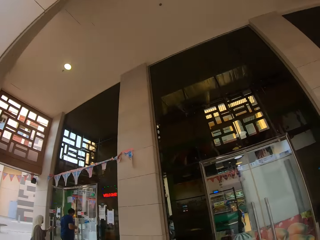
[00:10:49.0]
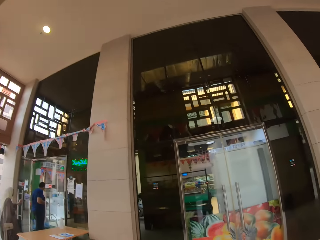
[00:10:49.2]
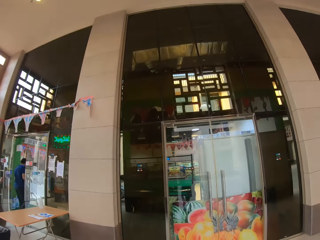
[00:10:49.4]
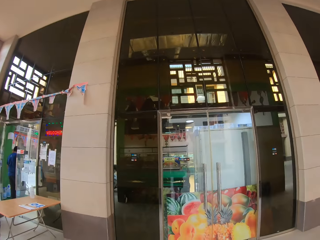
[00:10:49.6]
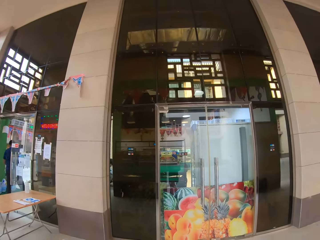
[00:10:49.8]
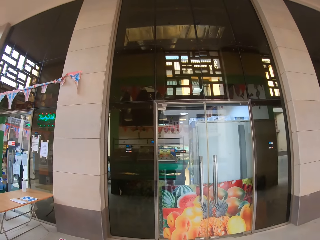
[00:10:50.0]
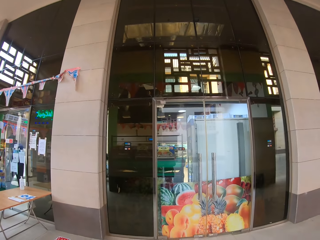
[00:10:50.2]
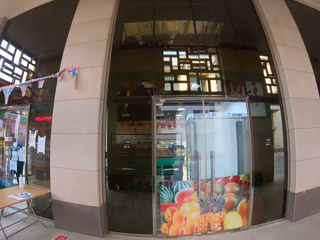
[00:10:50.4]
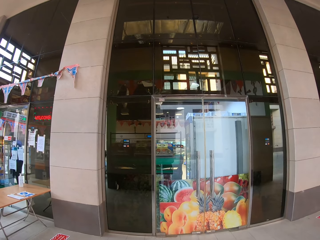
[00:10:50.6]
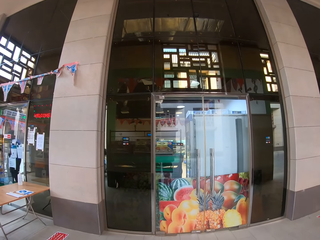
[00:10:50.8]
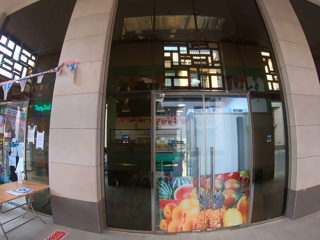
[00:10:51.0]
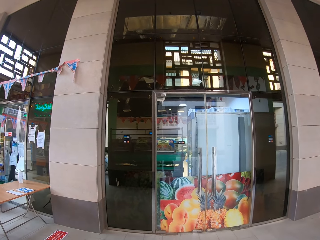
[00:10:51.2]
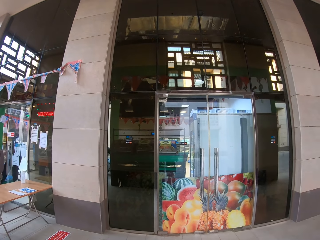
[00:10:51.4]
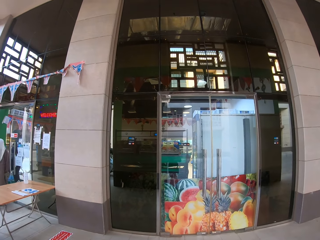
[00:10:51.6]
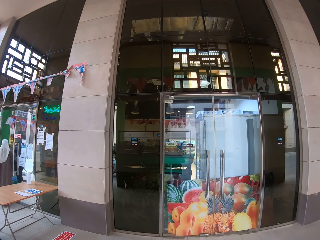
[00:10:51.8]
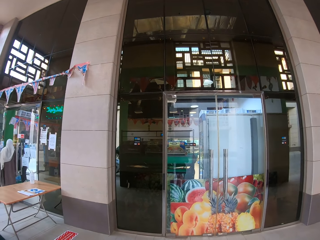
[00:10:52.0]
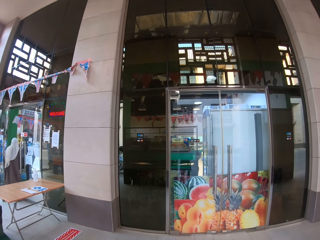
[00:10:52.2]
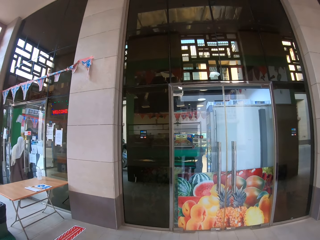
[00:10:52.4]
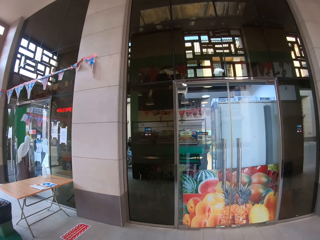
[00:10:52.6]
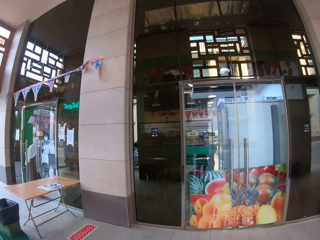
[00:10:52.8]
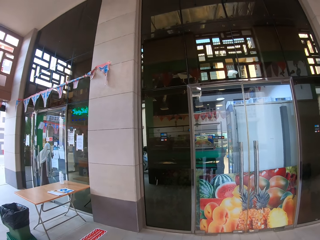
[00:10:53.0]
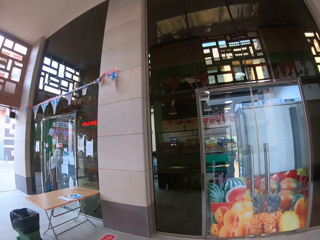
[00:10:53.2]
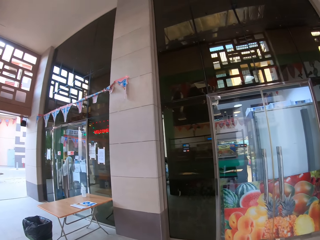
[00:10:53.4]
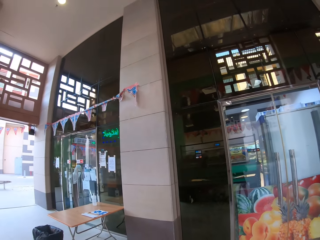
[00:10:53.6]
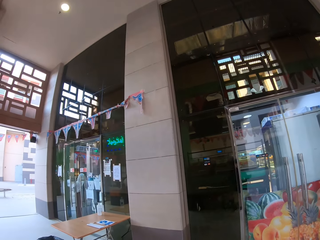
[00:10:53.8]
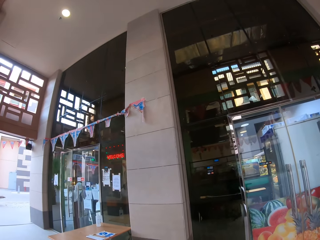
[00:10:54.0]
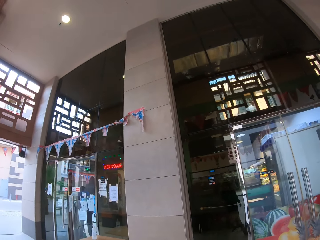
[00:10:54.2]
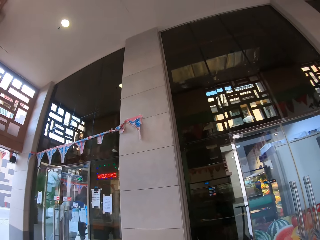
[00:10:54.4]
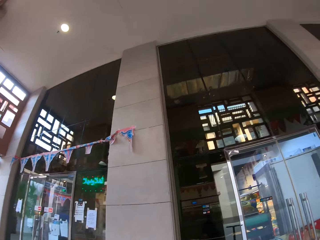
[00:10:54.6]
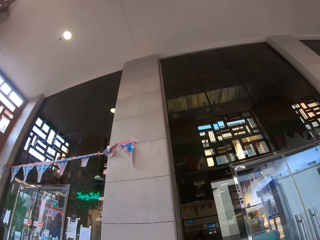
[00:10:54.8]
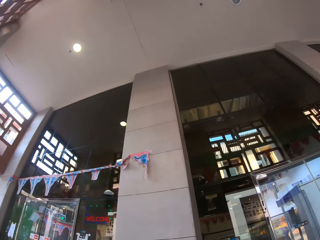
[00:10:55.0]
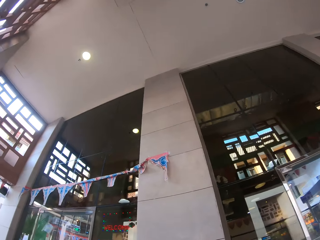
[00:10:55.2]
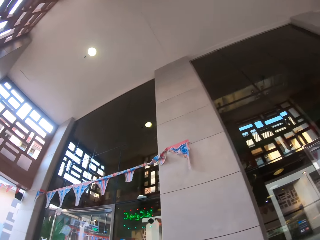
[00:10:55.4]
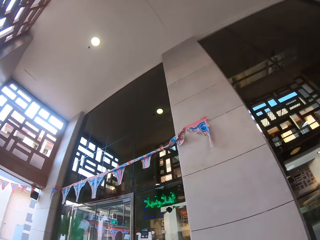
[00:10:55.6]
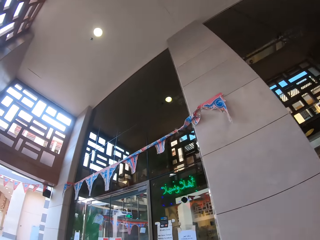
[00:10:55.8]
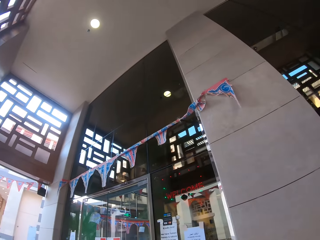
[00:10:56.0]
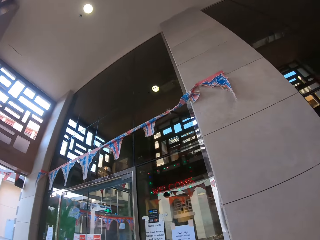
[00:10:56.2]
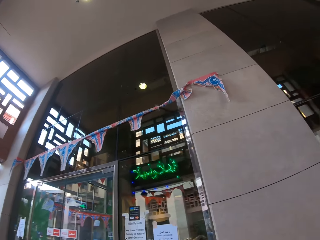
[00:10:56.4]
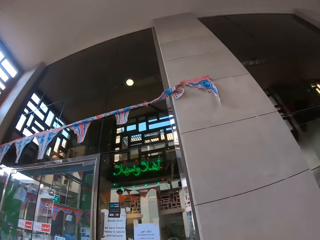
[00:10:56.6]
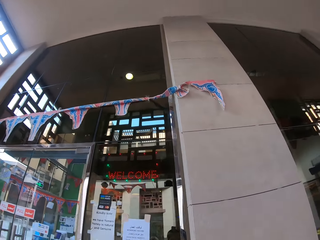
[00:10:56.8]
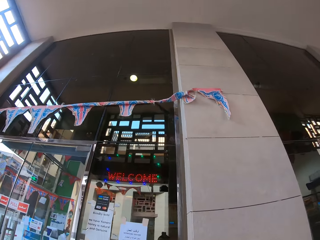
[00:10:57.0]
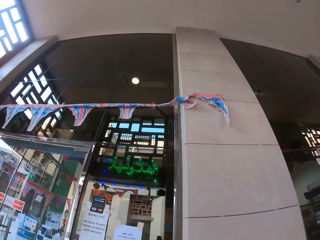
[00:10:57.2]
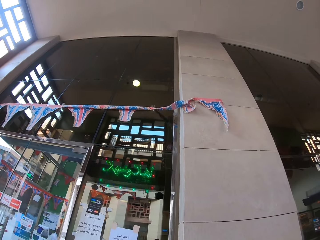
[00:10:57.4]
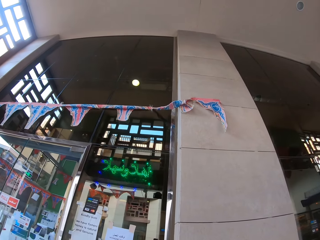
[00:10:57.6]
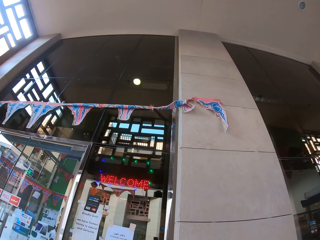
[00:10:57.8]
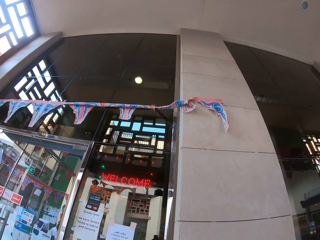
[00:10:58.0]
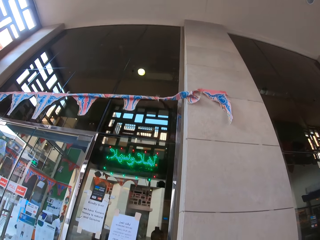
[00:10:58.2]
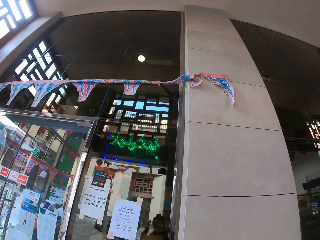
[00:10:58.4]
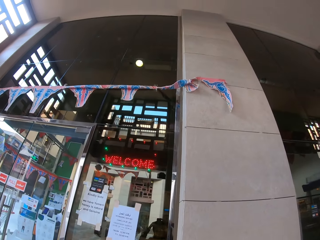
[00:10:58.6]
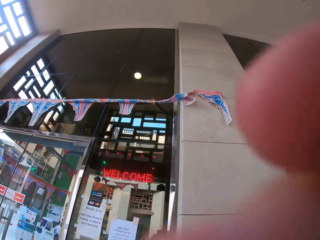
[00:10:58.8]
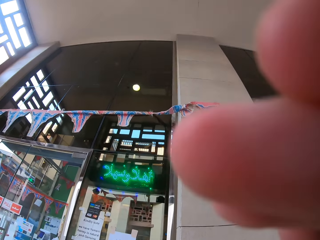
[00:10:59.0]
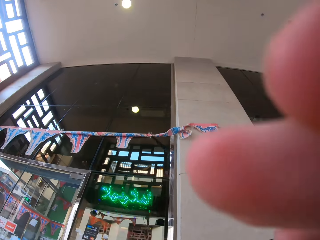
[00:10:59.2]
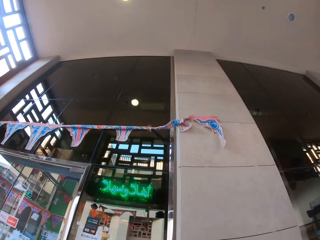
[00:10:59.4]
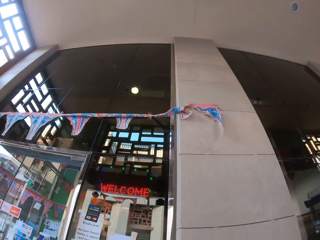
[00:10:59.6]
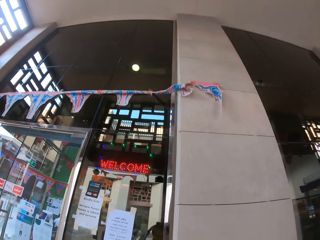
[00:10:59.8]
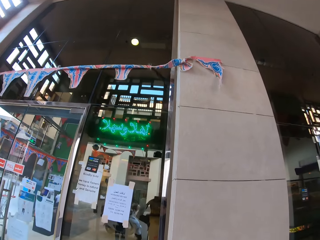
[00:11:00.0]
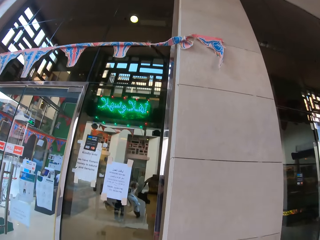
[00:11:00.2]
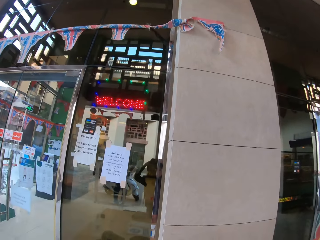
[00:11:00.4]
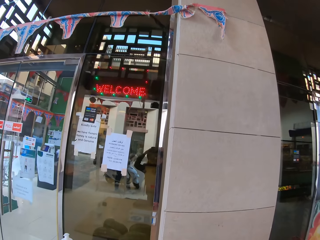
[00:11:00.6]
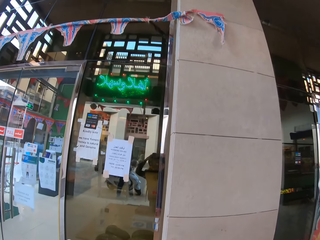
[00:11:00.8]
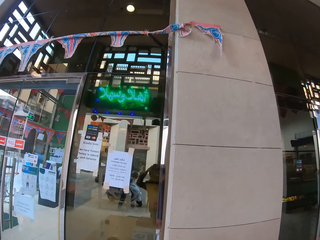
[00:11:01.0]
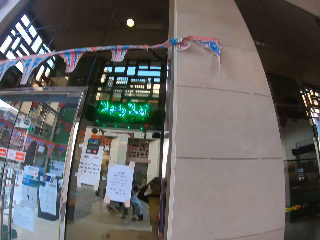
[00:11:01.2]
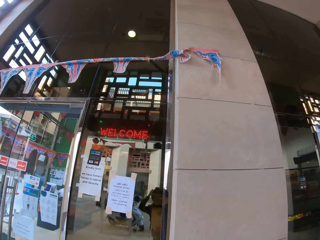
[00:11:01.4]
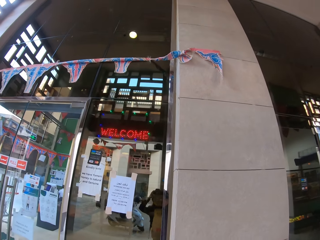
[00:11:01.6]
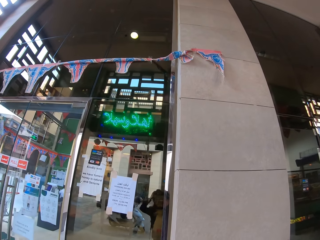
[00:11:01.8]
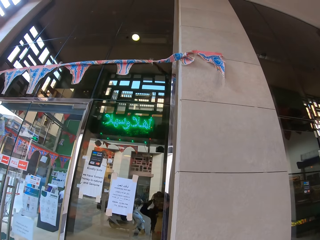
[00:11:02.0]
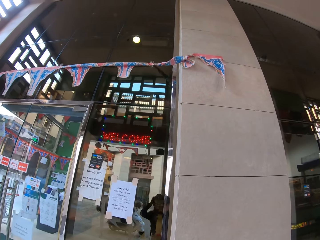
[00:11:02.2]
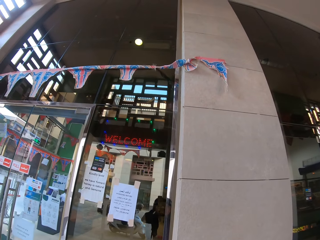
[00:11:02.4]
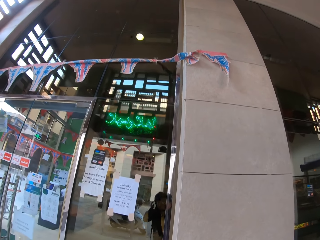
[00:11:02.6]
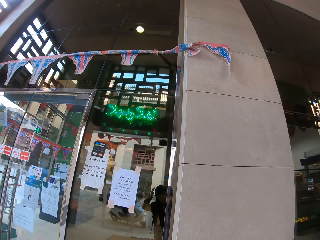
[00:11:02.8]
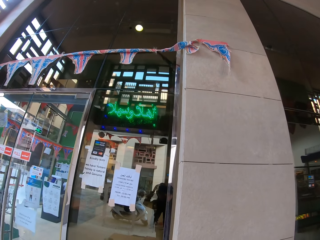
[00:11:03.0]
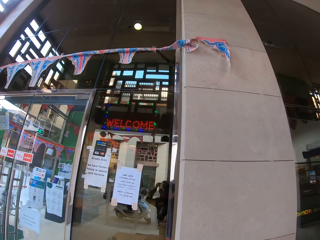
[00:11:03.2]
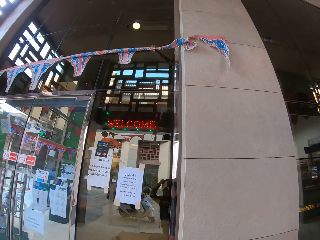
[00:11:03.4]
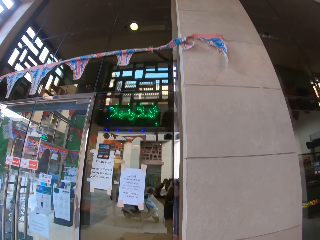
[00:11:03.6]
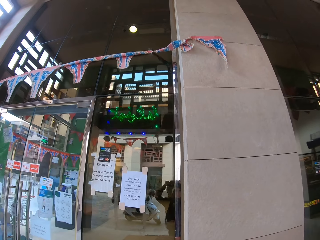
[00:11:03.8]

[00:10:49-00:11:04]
The camera wearer looks at the Yemen fruit shop. They stand outside the fruit store and raise the hand.

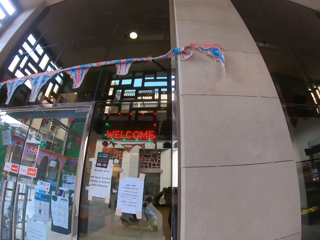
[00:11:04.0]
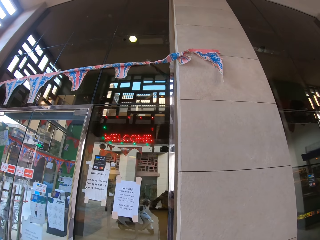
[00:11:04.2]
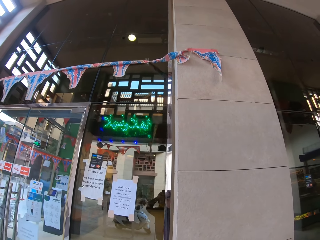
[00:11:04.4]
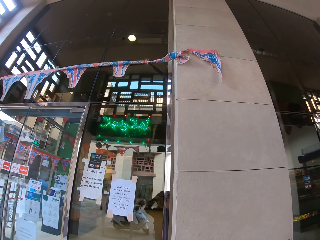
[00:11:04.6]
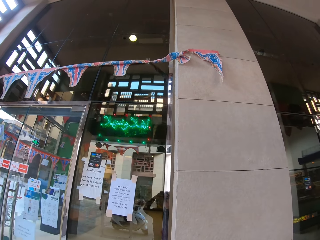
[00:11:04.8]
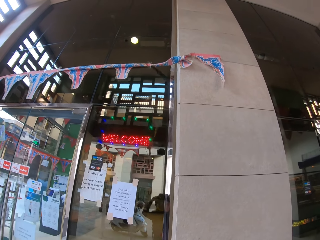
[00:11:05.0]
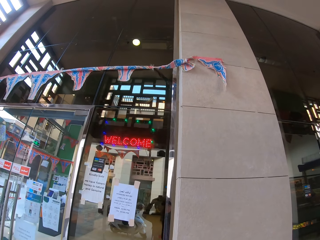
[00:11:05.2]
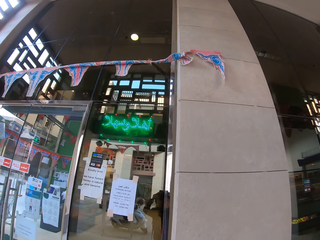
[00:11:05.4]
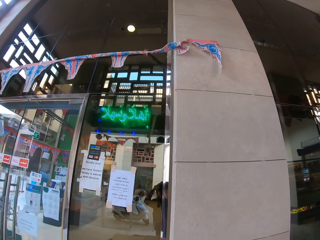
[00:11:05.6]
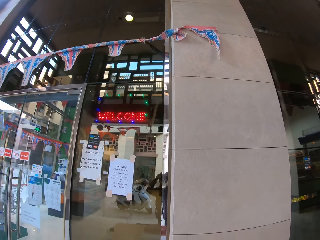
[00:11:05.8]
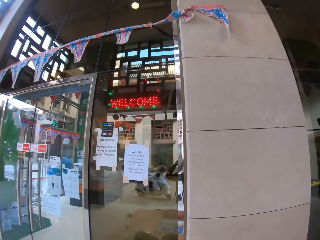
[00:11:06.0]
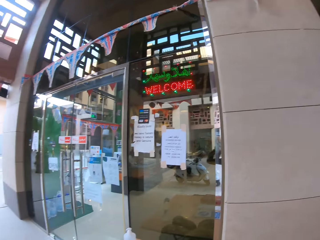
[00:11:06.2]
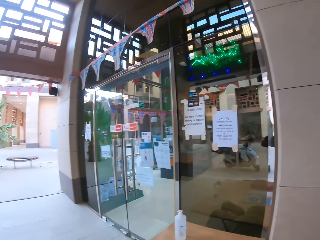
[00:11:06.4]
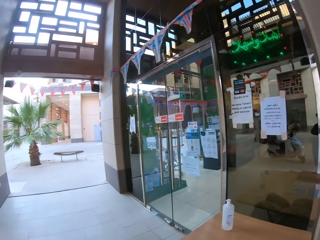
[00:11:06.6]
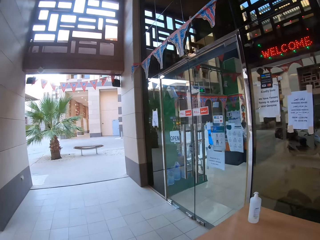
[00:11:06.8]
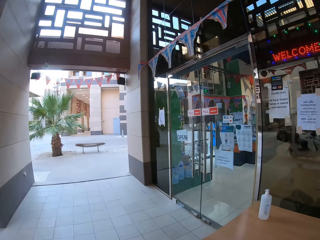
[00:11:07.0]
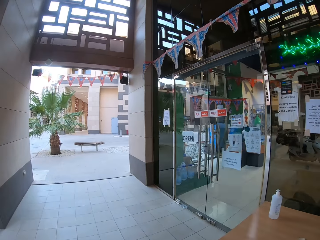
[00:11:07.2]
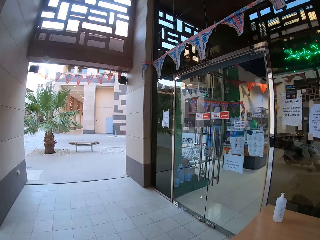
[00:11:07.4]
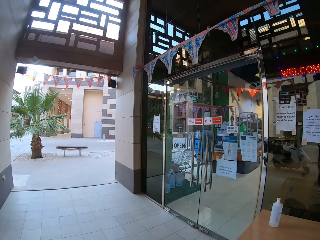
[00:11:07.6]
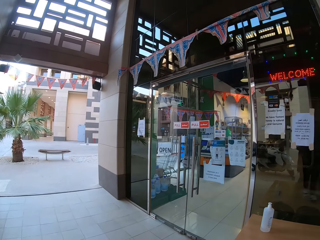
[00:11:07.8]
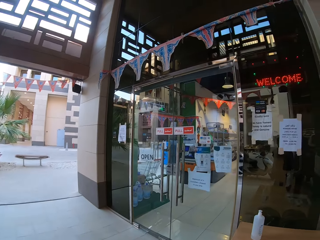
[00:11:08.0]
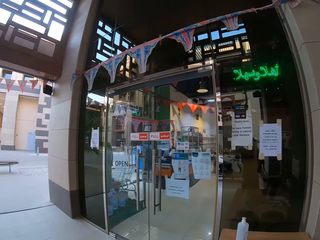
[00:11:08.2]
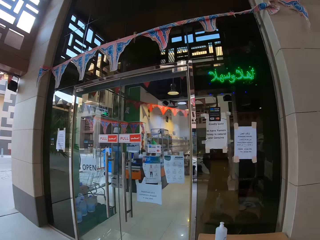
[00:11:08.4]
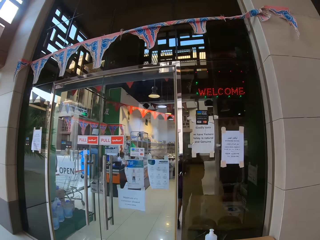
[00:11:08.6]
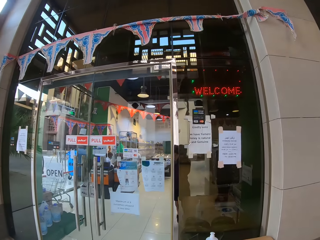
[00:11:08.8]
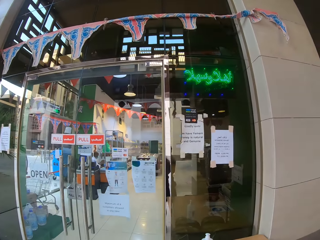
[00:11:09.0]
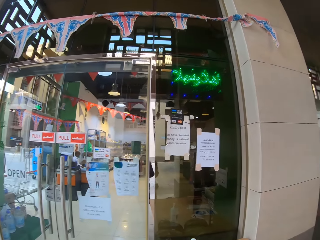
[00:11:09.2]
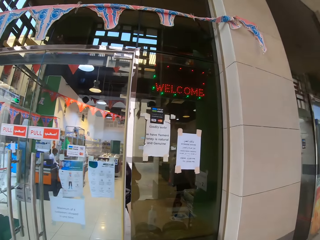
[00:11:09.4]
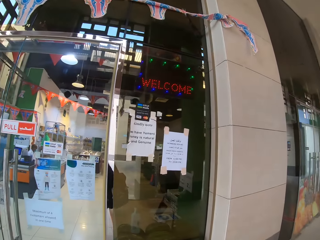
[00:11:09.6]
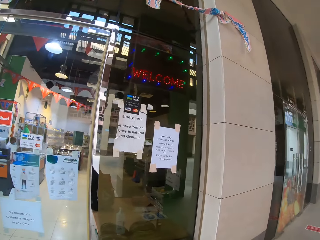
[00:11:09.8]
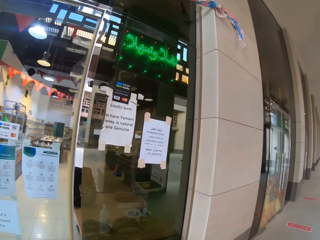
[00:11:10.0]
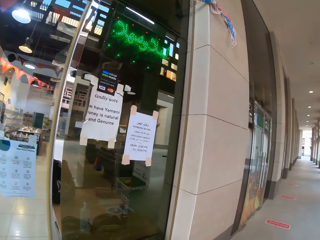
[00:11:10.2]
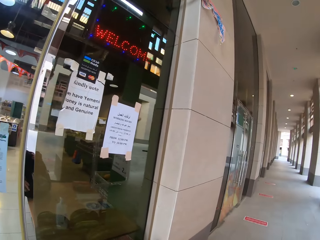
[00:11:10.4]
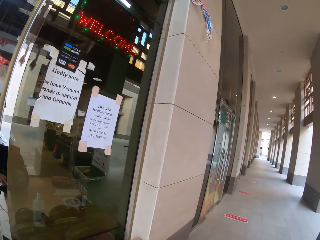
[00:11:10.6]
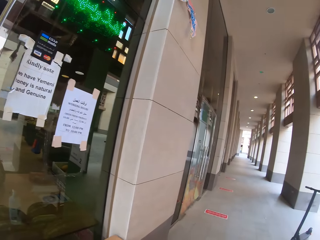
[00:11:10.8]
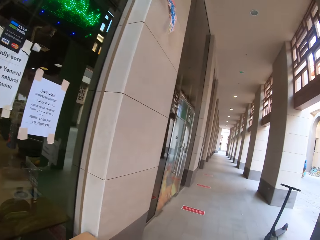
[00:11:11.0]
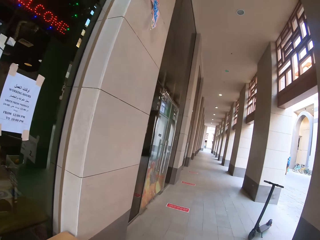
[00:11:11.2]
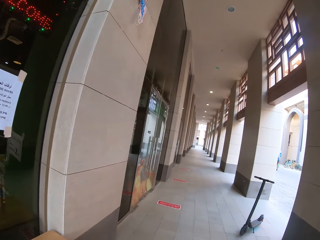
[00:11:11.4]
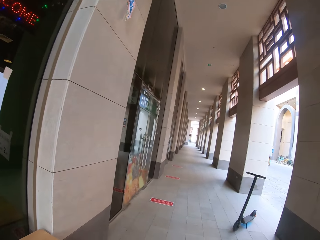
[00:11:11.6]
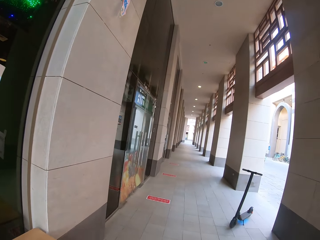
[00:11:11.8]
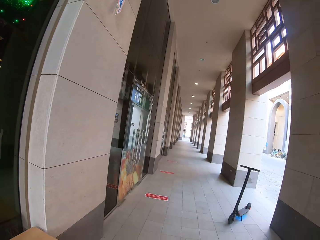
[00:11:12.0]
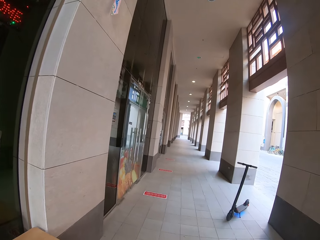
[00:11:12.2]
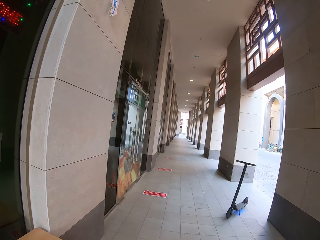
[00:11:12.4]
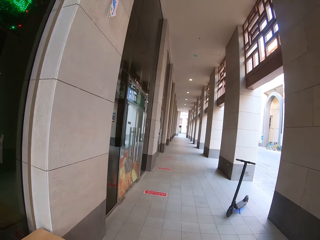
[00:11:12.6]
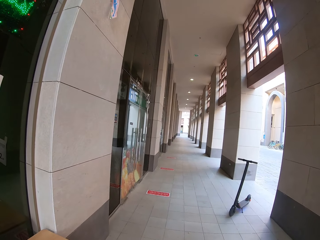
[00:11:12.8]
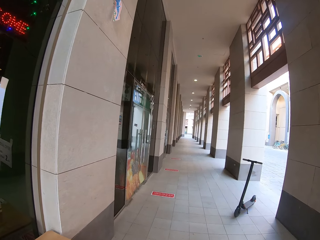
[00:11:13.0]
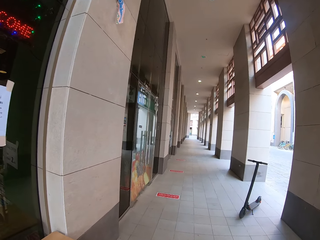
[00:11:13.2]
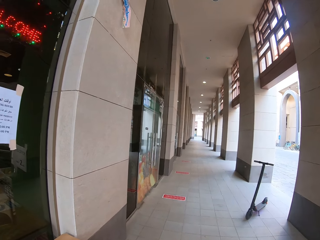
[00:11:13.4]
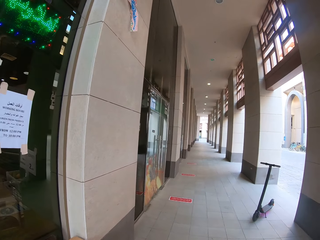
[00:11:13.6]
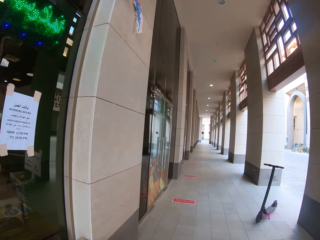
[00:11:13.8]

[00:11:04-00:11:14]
The camera wearer looks to the left. They look at the door. They look to the right. They look at the pavement.
